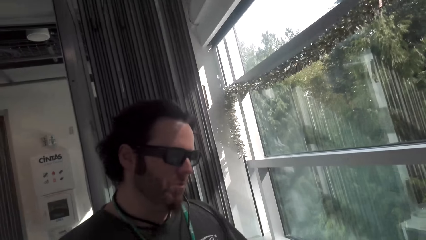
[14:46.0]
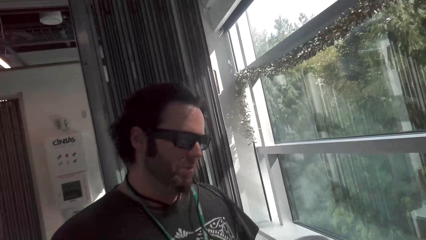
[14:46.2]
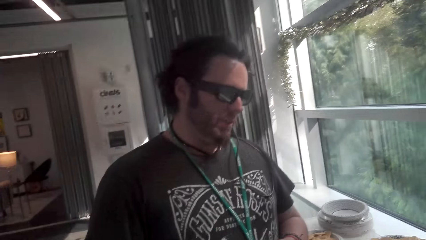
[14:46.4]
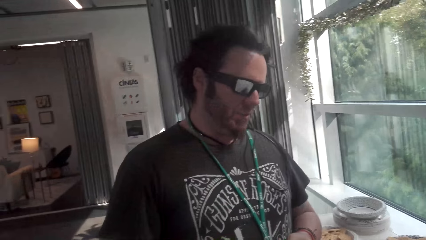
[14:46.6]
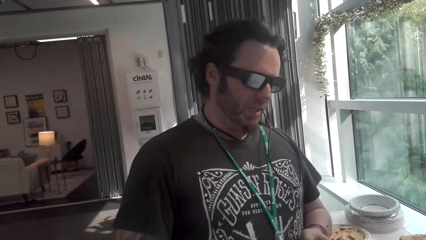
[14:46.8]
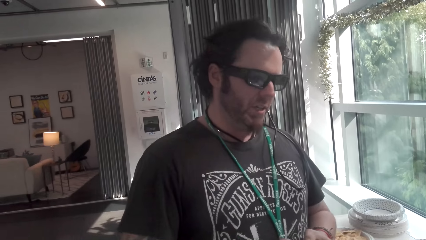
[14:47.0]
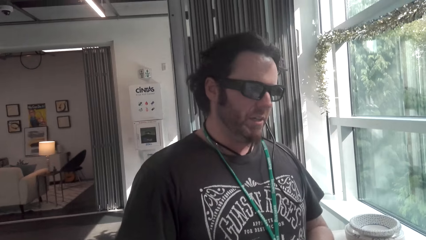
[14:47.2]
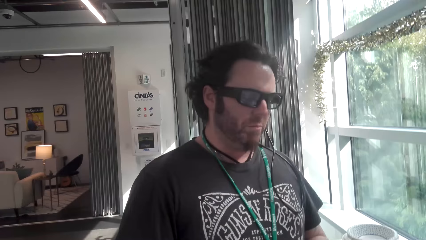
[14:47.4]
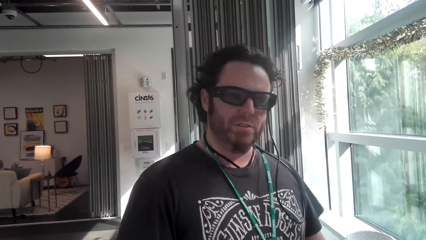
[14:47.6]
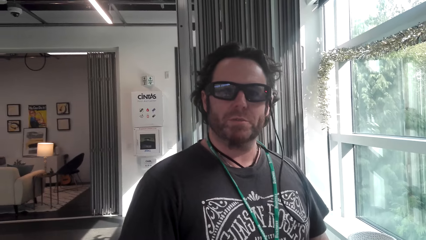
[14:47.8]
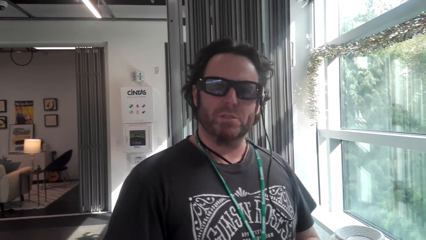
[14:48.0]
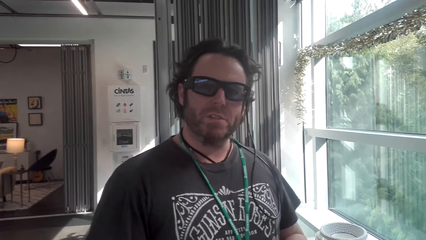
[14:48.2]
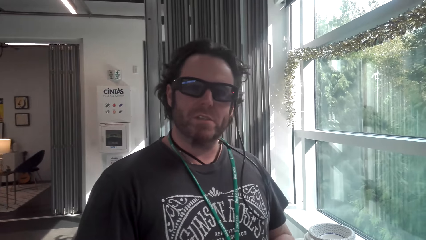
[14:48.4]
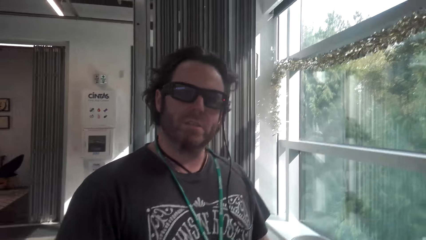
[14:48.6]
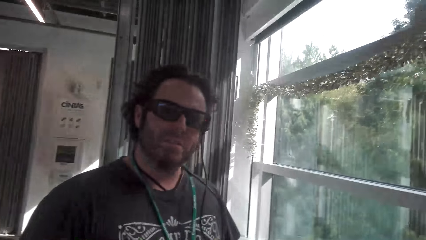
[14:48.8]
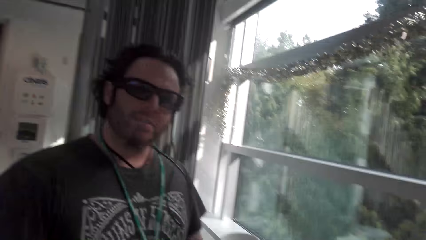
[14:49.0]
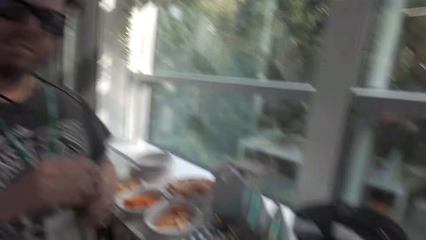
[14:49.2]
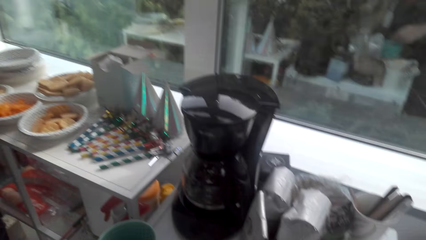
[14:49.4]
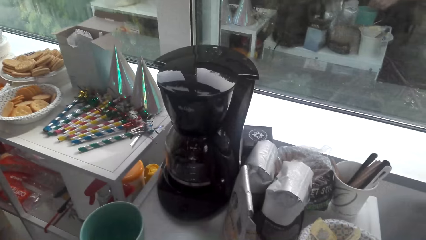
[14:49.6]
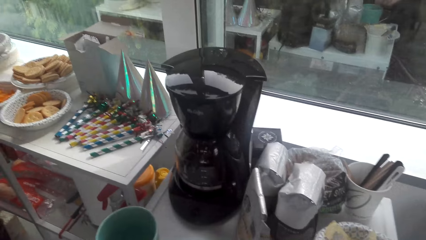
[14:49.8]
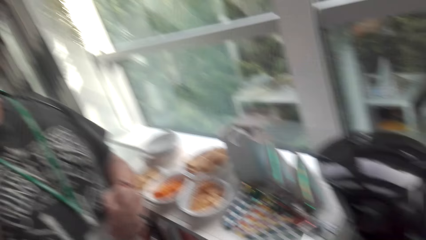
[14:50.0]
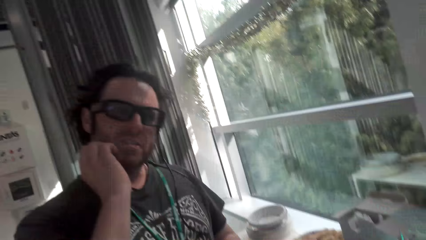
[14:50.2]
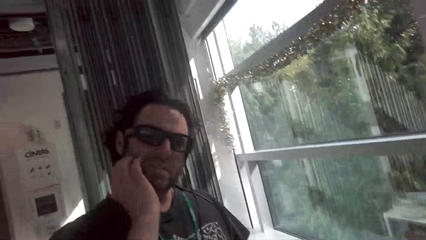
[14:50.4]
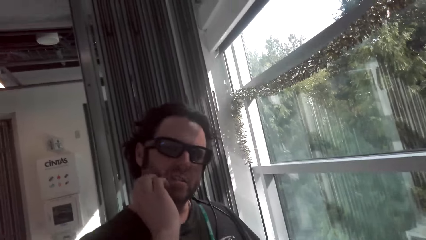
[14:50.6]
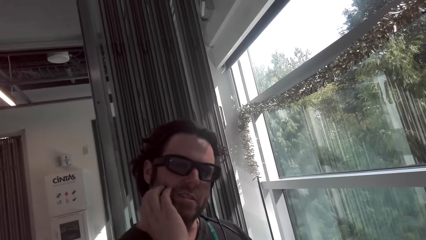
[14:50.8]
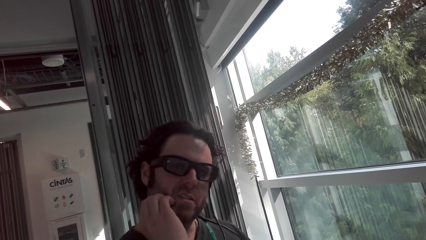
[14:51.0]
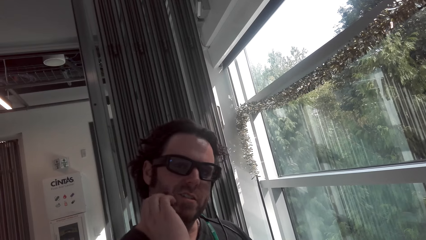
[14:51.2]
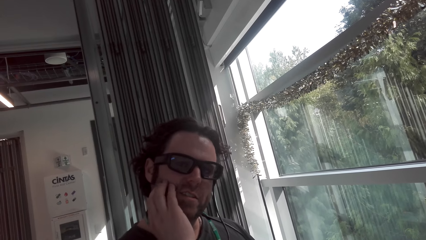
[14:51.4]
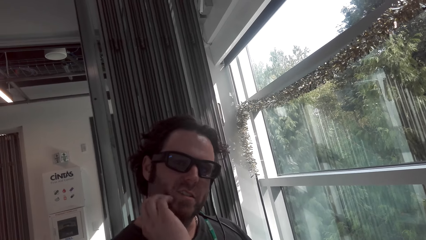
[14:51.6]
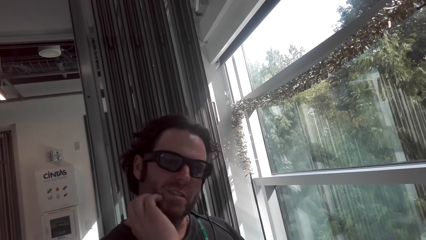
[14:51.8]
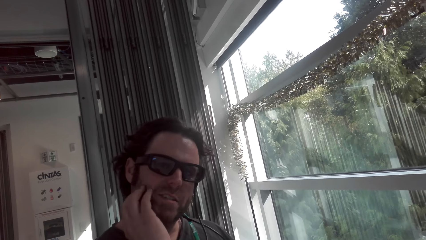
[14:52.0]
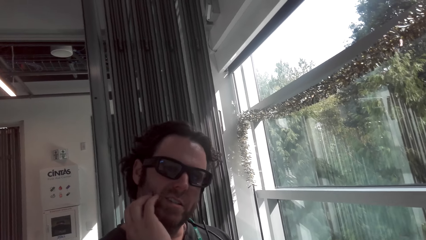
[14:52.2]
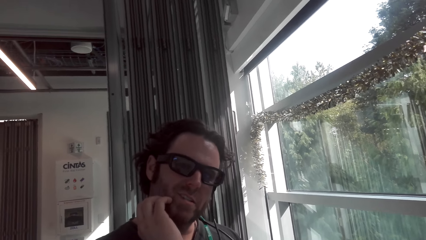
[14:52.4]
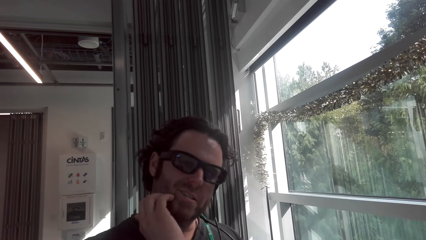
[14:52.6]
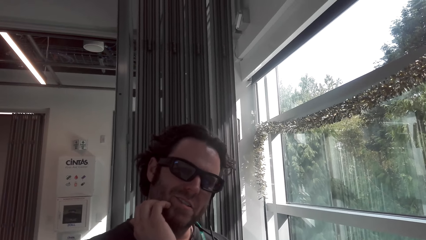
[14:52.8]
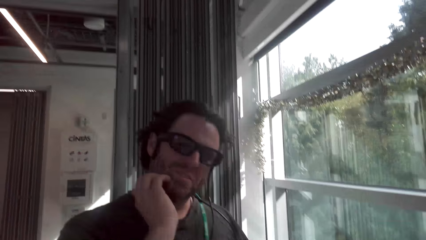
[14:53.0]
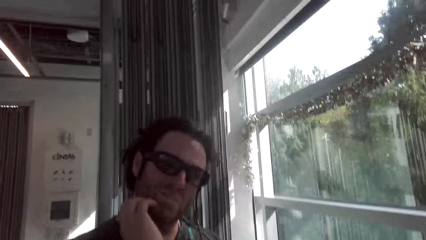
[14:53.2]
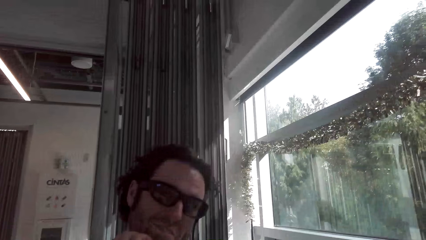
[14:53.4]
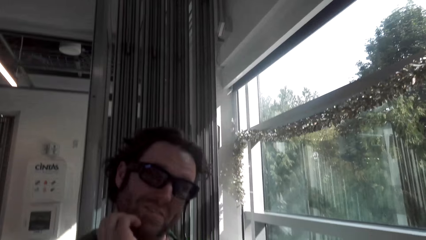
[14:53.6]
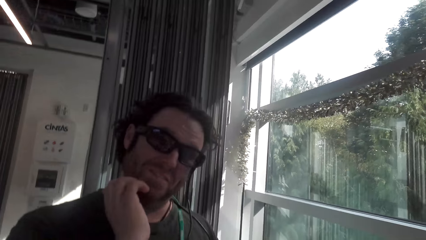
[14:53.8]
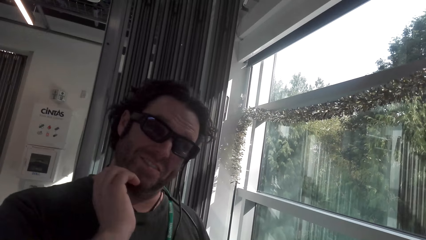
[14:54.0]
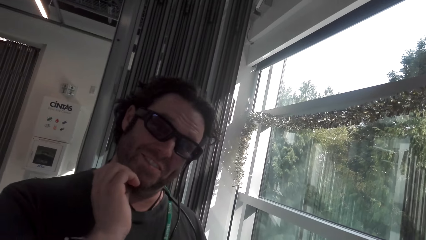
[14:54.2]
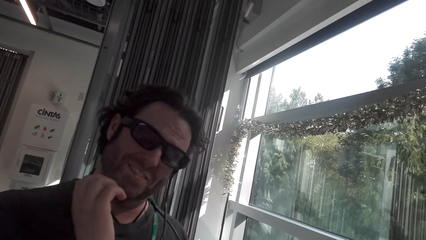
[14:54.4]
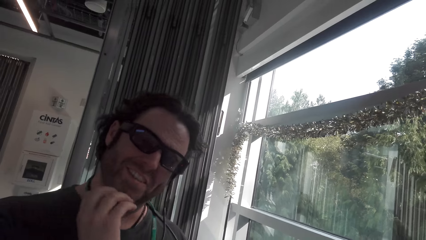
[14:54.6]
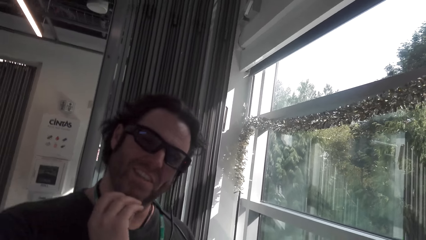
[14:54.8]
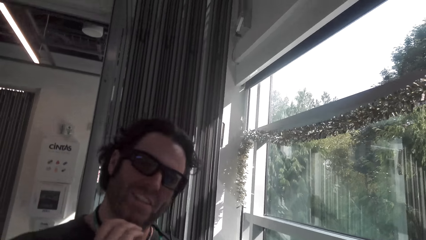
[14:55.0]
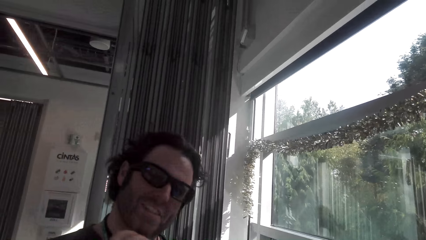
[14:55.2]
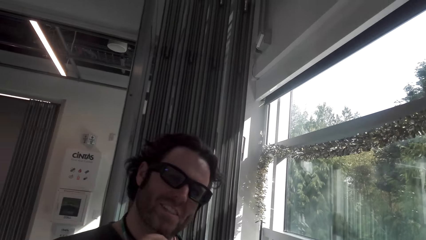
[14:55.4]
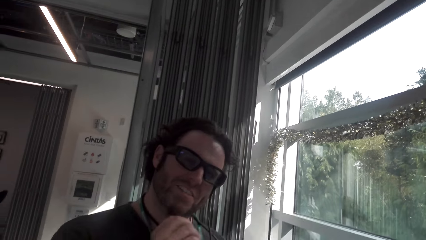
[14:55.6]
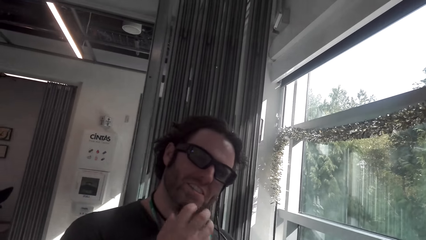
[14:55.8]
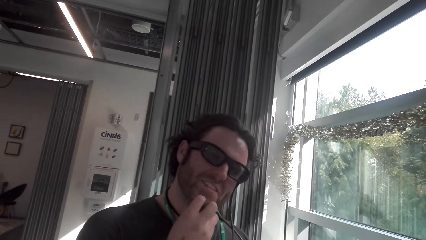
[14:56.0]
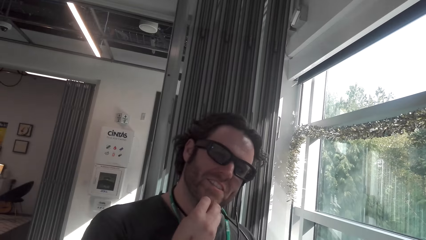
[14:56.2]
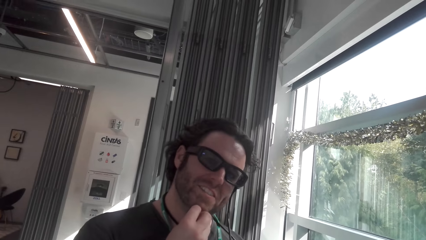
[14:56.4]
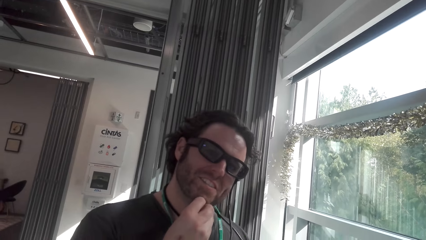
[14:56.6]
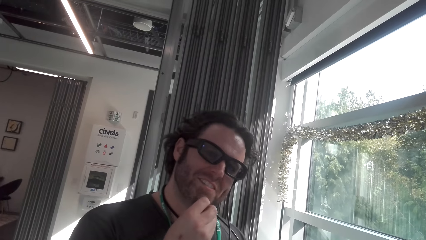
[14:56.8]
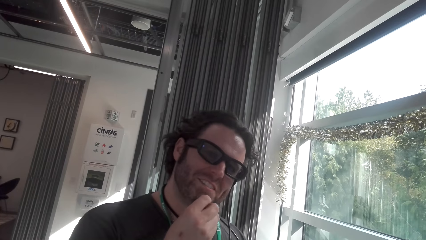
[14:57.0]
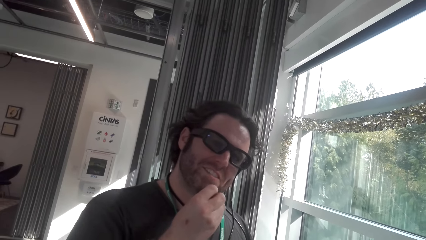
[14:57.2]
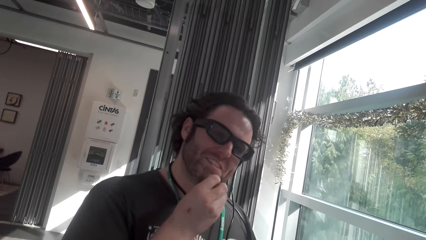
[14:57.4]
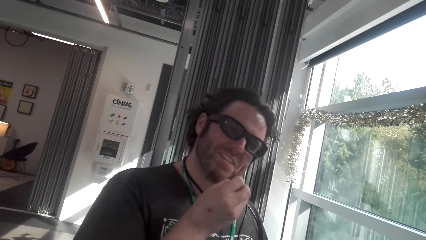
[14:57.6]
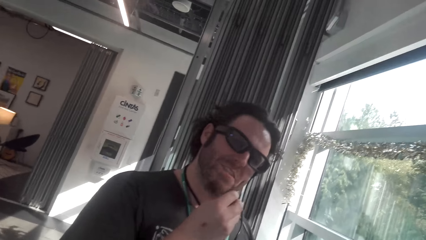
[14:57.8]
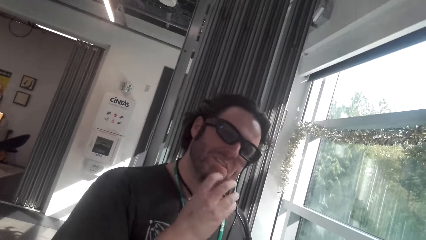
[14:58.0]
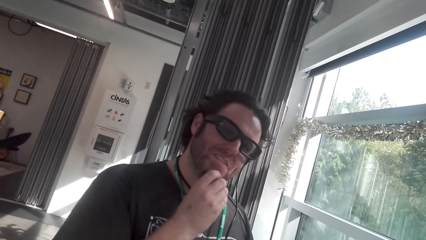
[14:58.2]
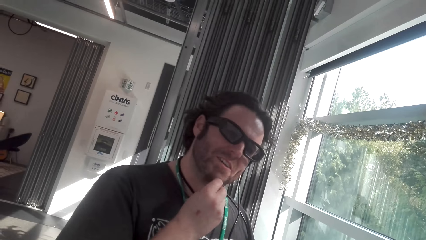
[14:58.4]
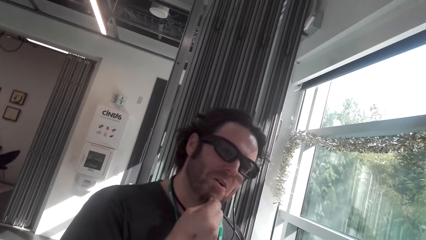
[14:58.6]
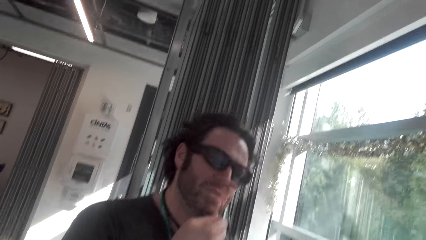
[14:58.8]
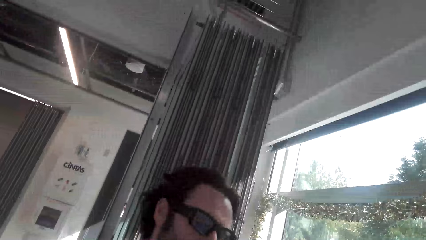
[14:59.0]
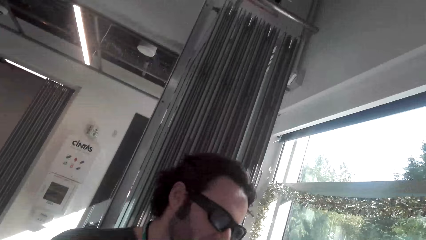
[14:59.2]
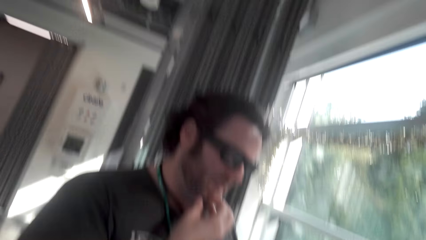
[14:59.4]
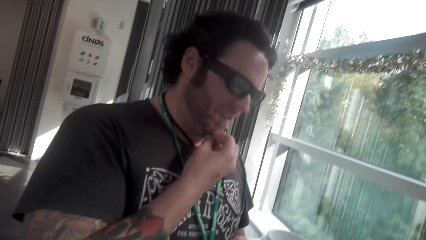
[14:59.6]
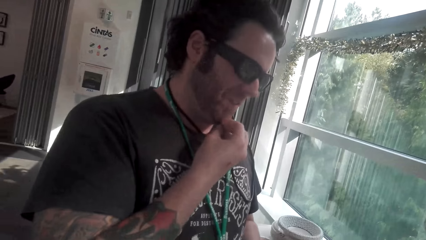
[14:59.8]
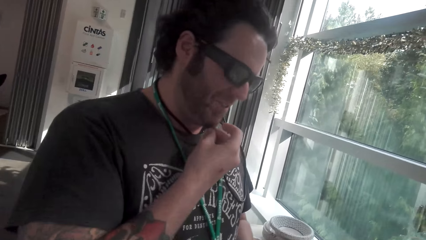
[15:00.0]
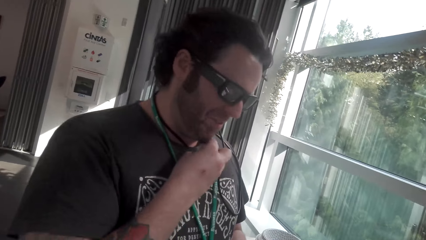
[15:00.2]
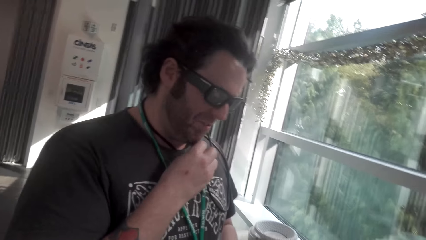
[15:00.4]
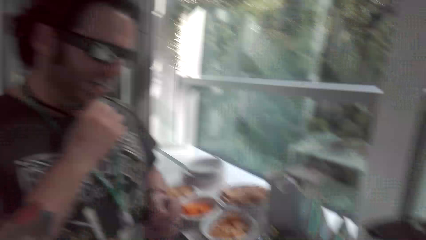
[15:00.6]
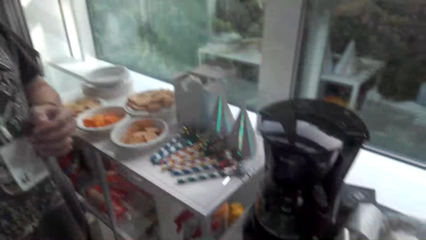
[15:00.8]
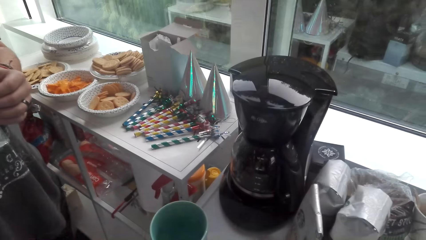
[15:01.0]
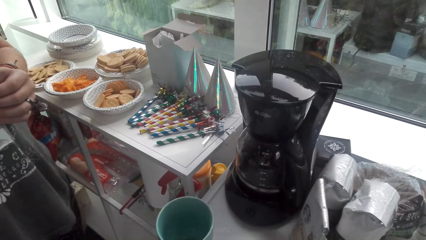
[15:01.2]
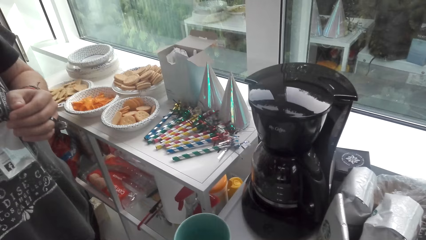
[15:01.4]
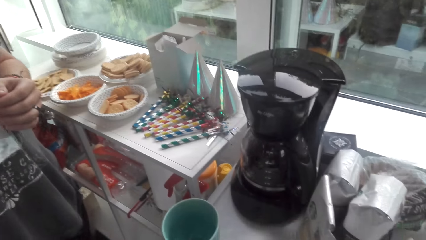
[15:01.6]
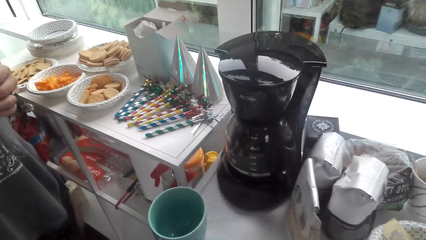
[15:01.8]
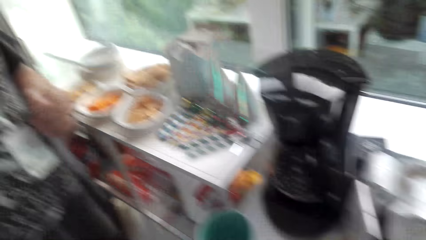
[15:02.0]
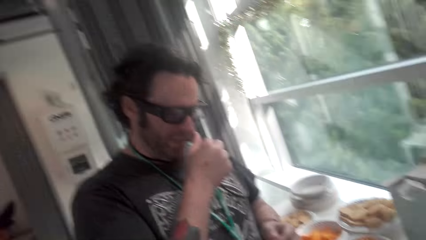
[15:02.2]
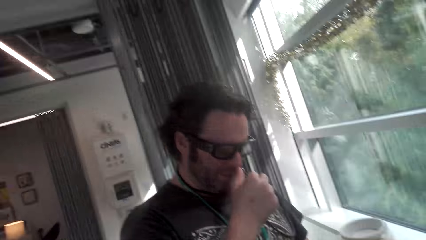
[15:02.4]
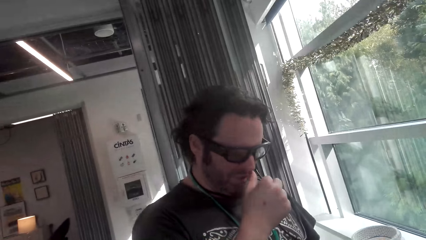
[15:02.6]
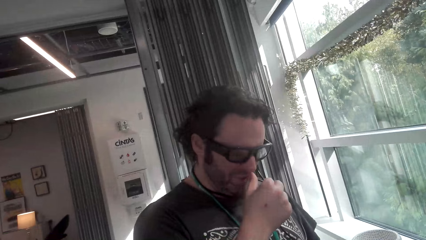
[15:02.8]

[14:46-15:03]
A man converses with the camera wearer. The camera wearer converses with the man. The man scratches his face. The man touches his face. The camera wearer converses with the man. The man touches the hair of his chin. The man converses with the camera wearer. The camera wearer converses with the man.
